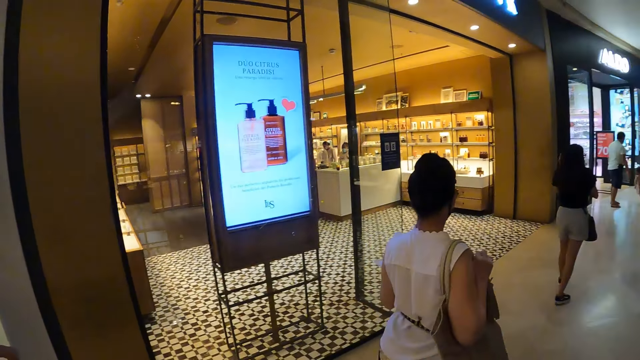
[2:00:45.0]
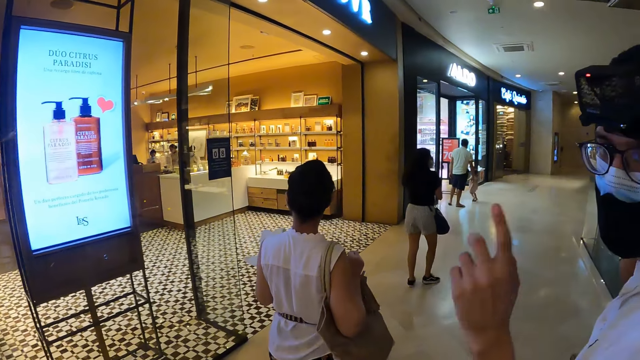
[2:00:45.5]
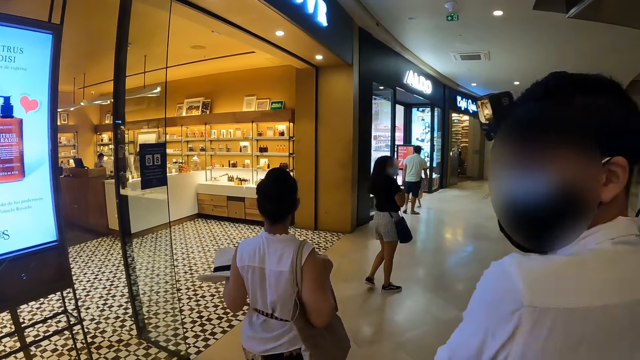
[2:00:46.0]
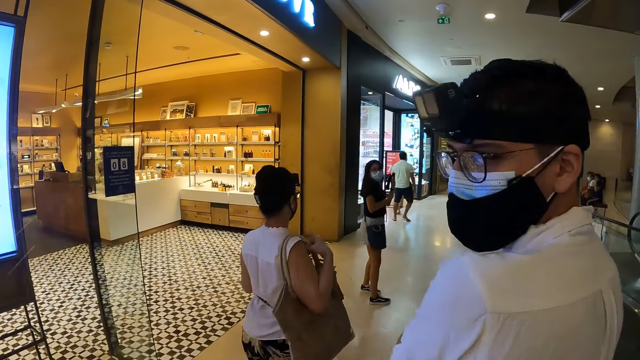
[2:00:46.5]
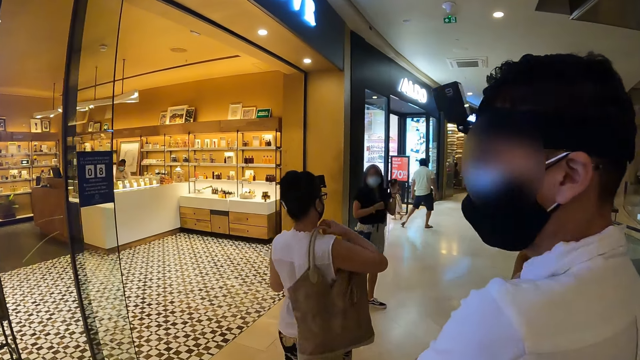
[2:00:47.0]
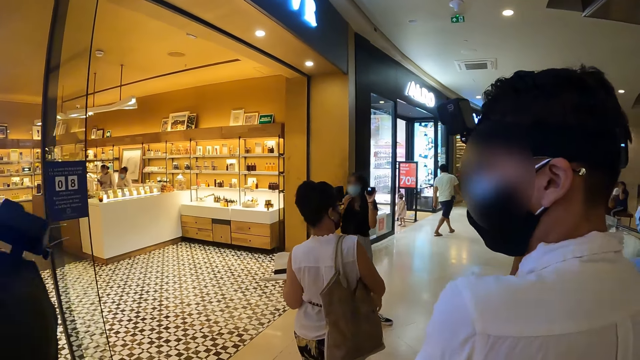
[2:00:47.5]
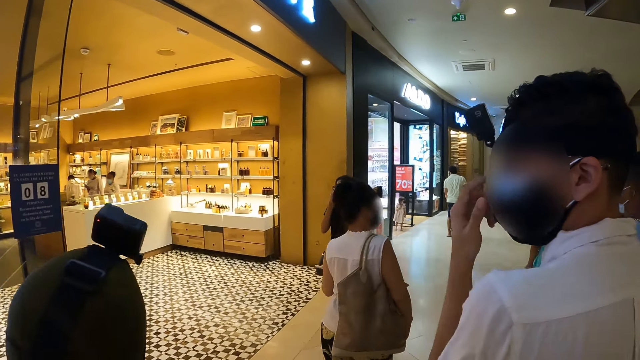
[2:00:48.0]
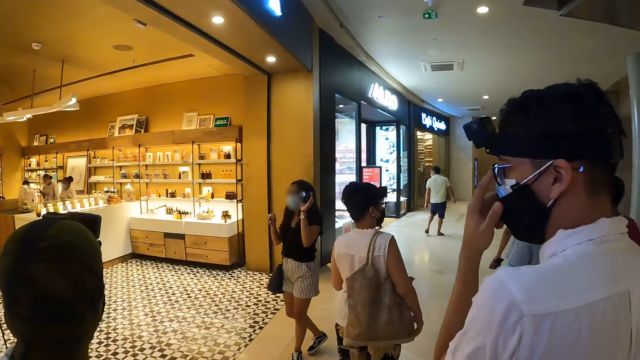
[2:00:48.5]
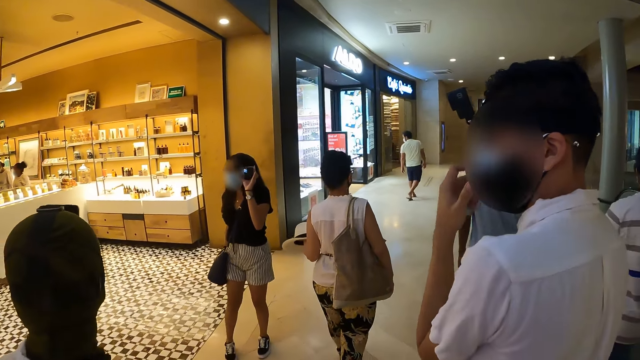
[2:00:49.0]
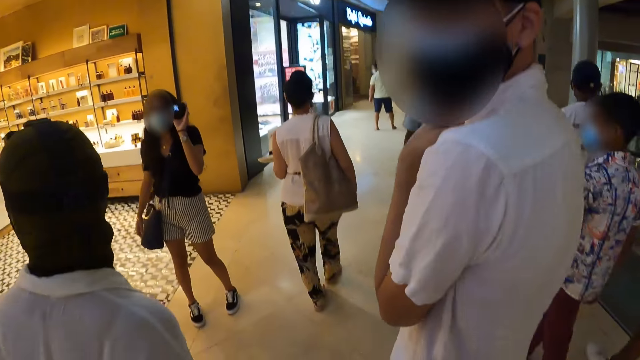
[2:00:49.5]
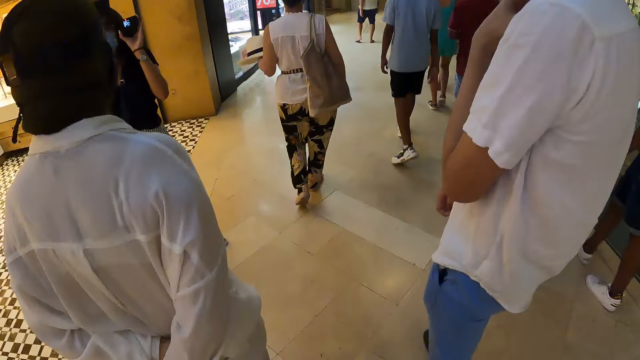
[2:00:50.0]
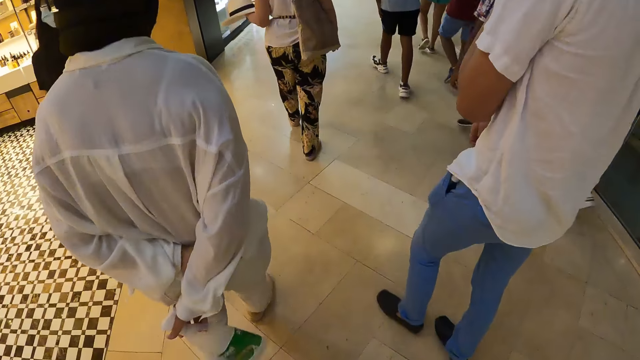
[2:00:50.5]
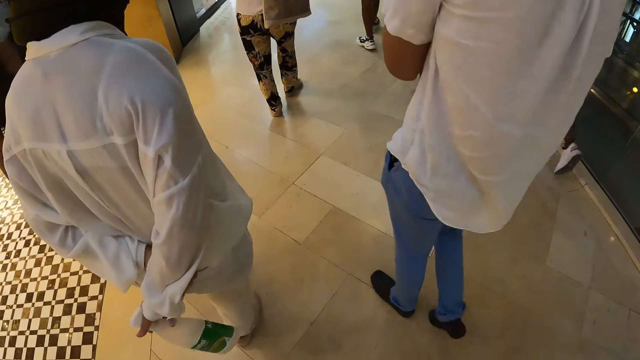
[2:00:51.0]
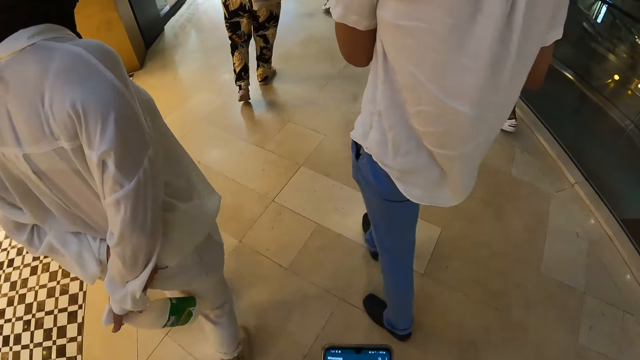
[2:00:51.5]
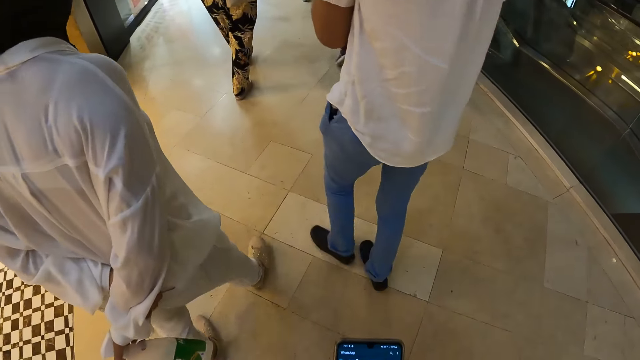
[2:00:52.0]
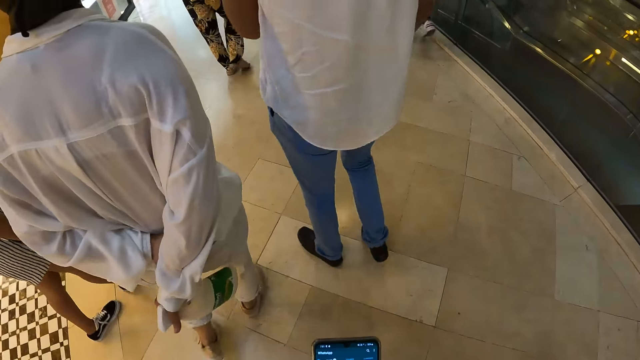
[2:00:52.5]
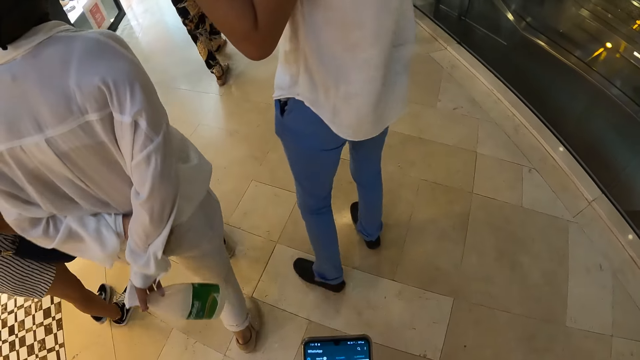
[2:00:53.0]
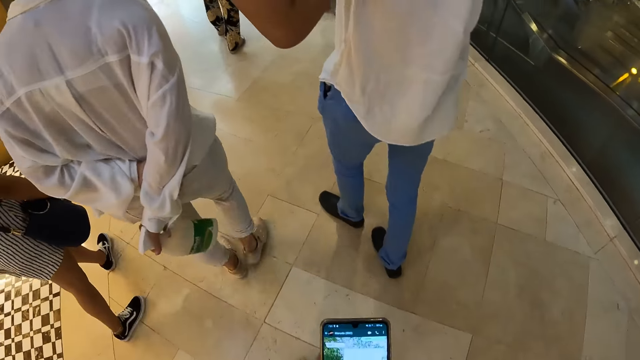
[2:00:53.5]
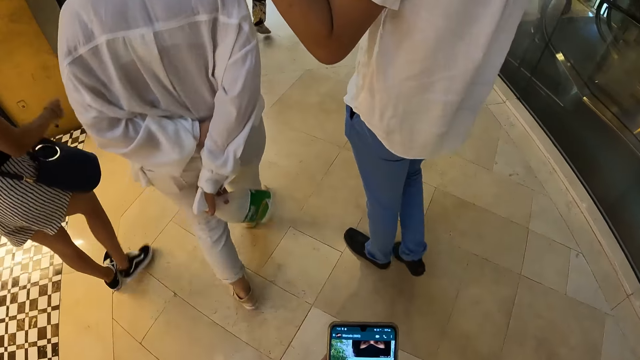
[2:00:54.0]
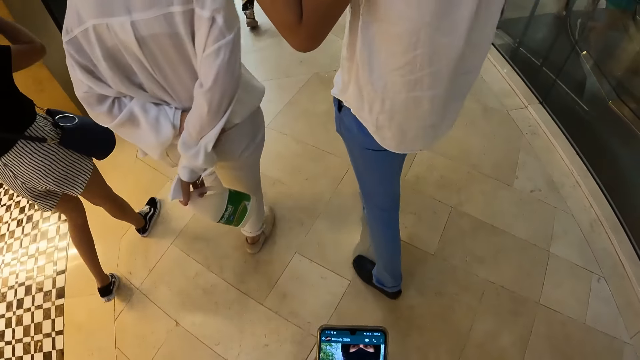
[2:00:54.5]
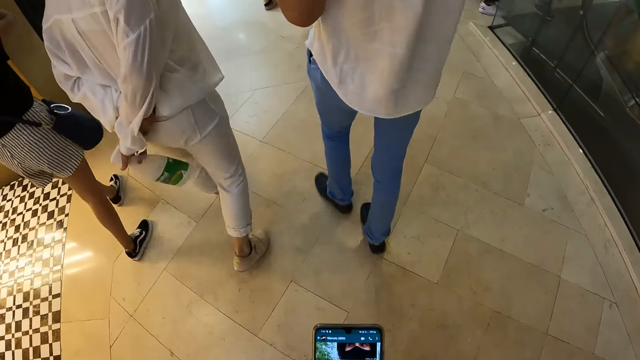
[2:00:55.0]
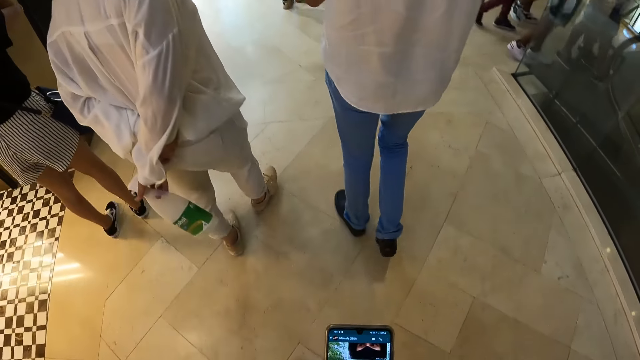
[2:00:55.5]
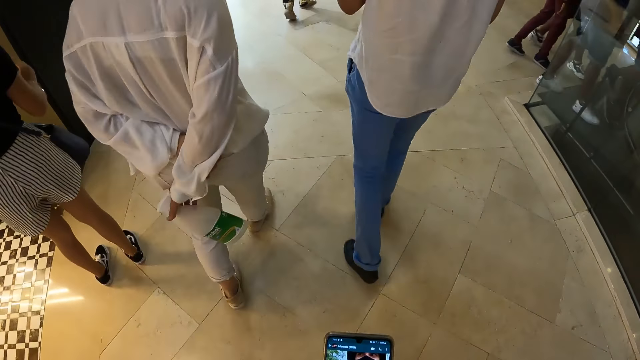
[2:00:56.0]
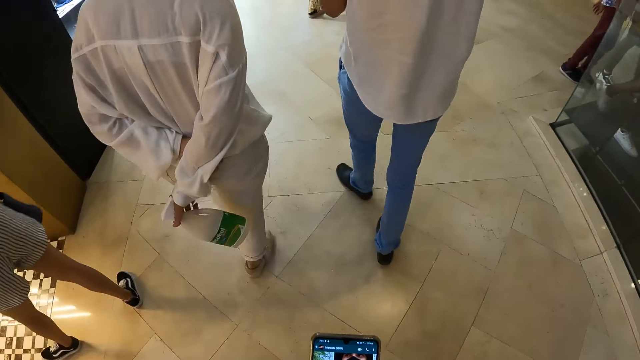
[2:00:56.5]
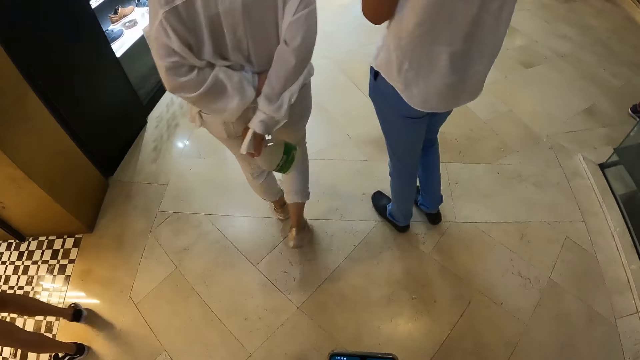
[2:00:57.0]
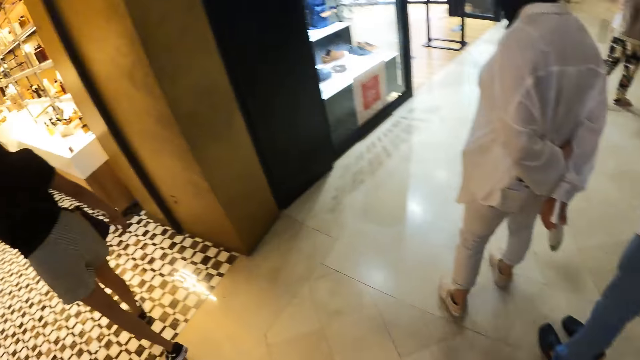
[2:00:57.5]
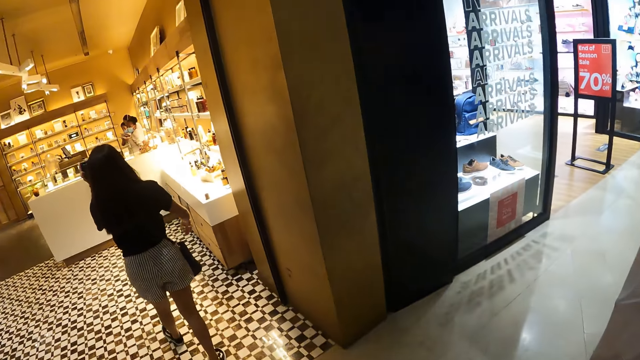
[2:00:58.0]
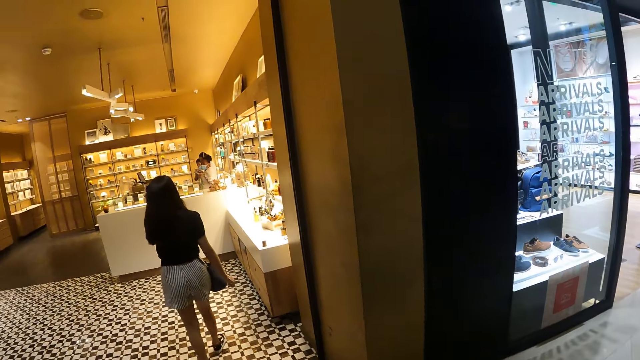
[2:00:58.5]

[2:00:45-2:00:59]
The woman adjusts a bag on her shoulder with her right hand. Another woman adjusts her face mask with her right hand. The man adjusts his glasses with his left hand. The camera wearer operates the phone with his hands. He looks at the phone. The other woman walks into a store in the mall.

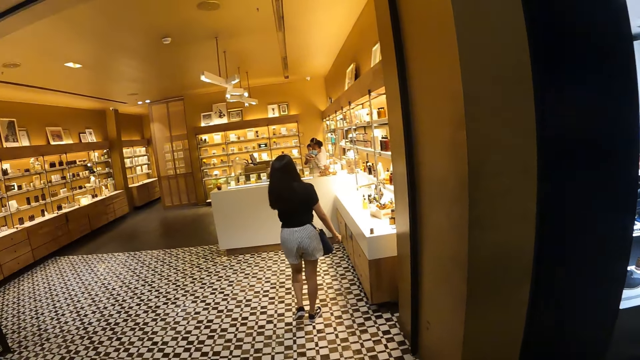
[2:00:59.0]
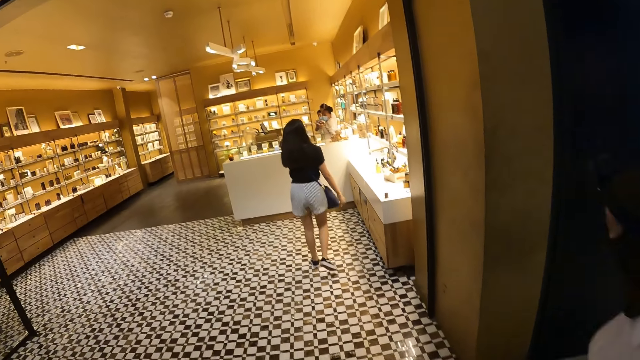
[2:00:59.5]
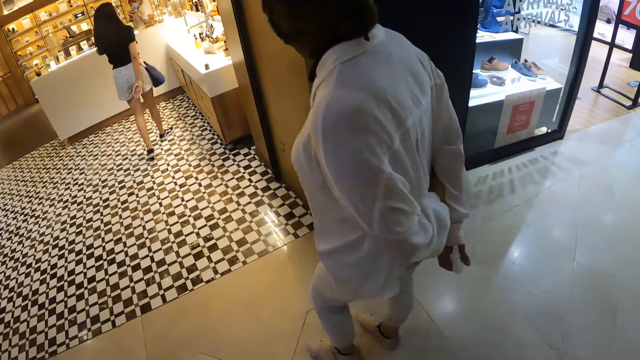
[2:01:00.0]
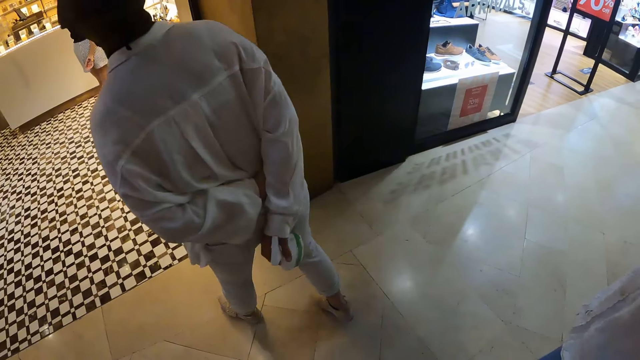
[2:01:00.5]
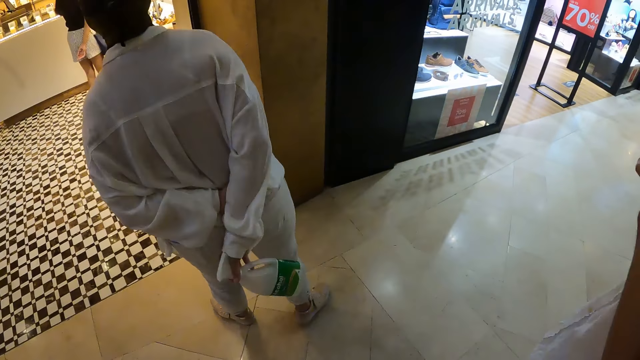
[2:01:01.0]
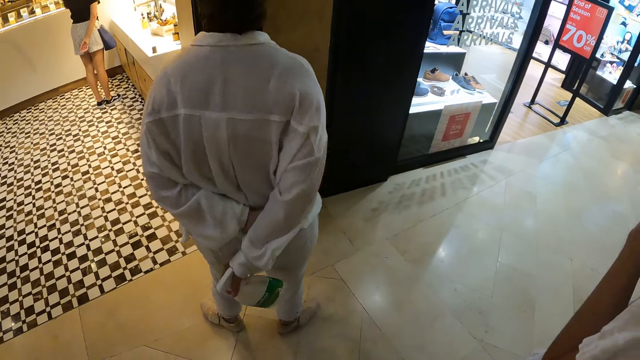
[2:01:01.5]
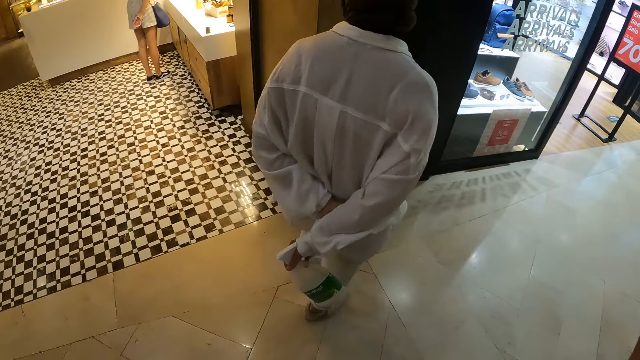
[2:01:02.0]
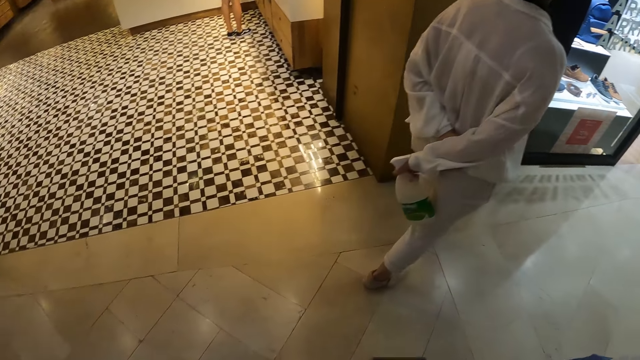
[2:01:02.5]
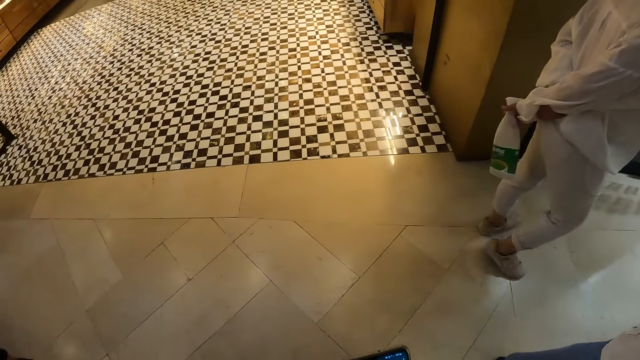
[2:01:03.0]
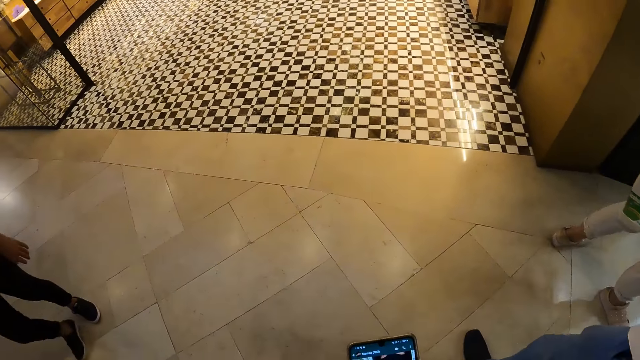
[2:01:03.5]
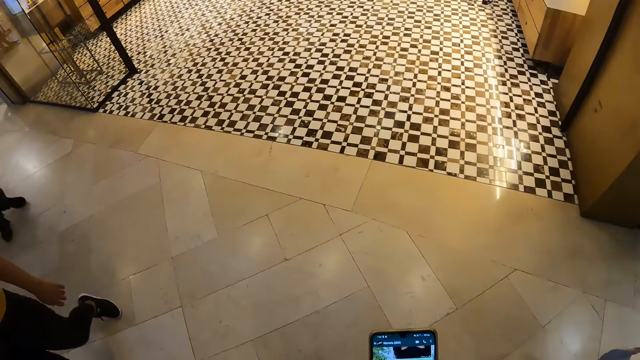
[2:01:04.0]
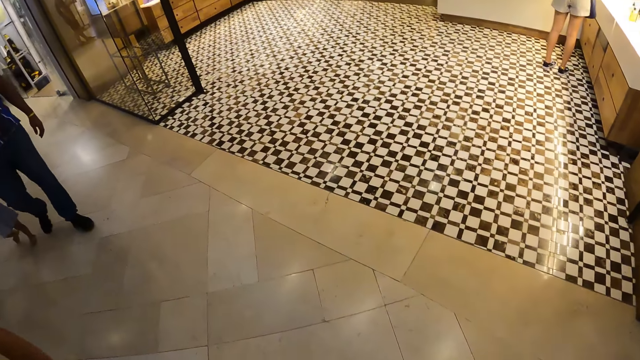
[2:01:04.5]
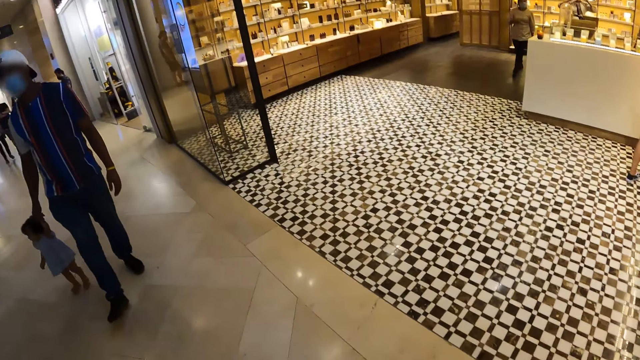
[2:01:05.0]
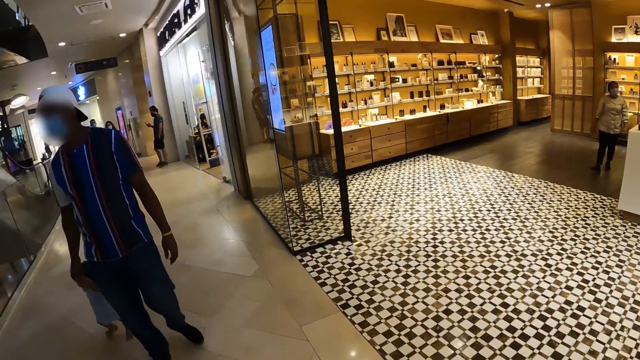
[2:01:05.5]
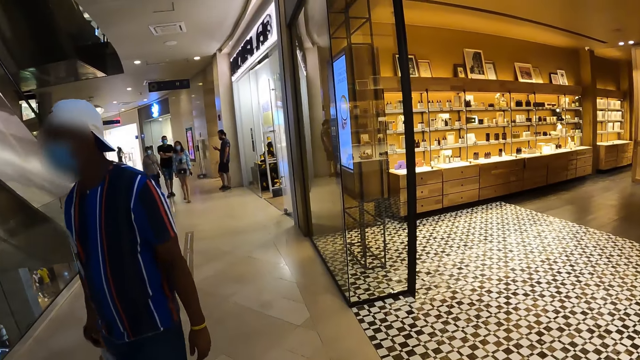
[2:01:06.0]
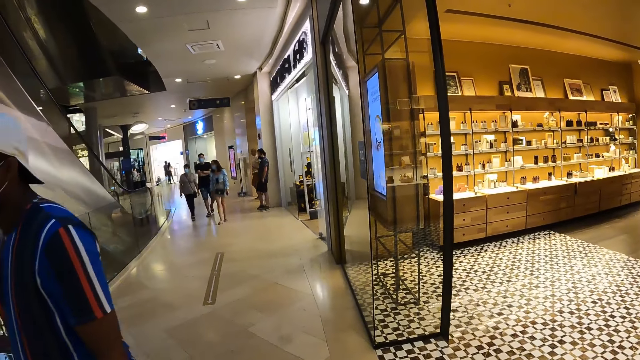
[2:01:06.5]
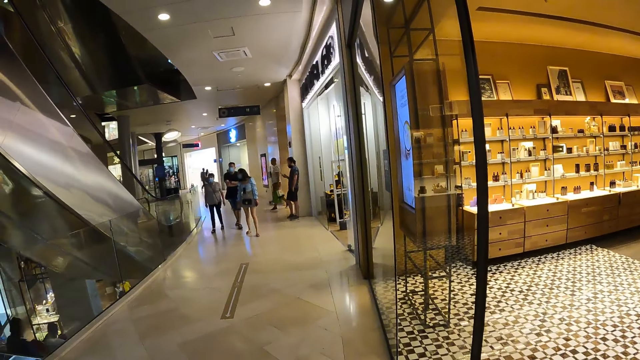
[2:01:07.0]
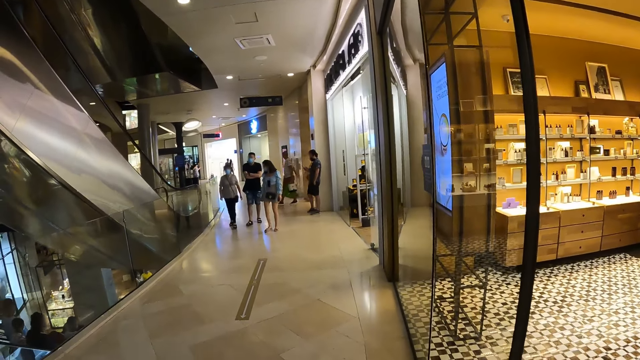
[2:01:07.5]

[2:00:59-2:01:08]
The camera wearer looks around the building. He raises his left hand. He looks around the building.
